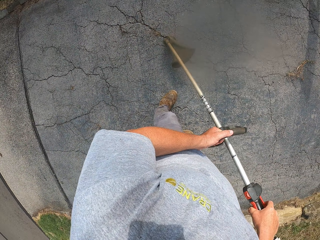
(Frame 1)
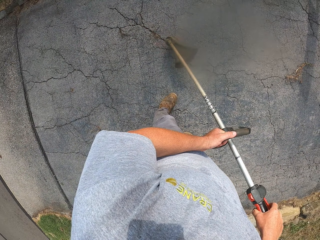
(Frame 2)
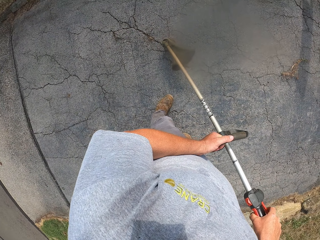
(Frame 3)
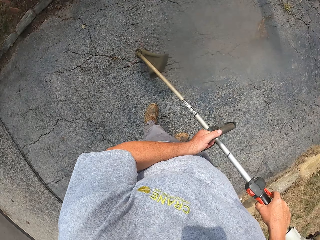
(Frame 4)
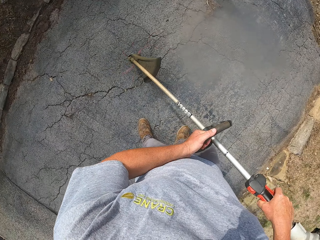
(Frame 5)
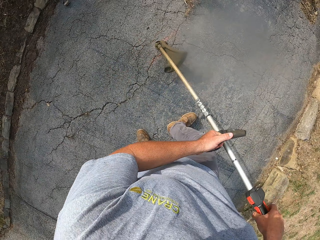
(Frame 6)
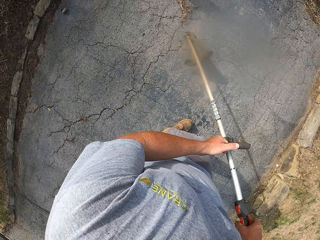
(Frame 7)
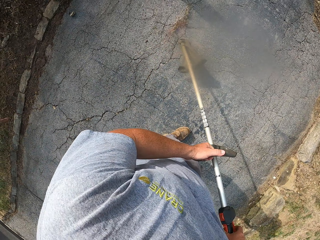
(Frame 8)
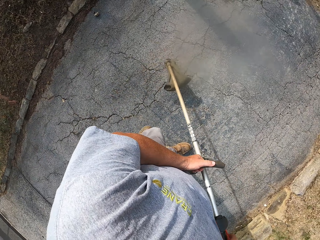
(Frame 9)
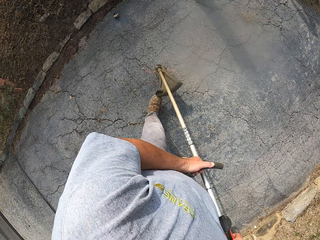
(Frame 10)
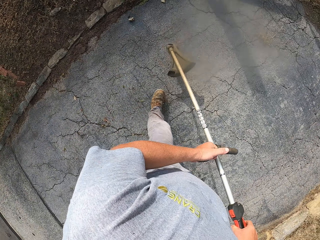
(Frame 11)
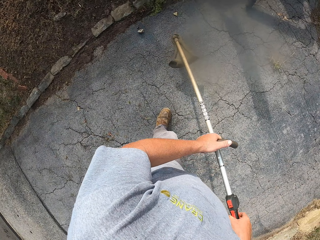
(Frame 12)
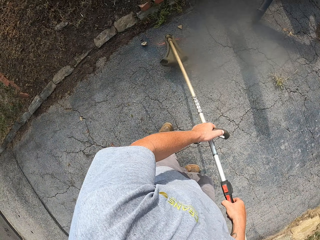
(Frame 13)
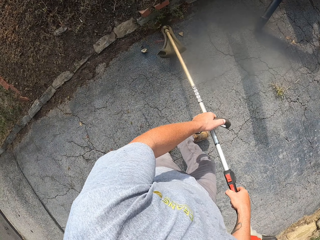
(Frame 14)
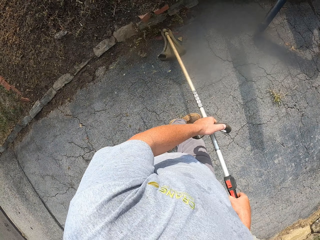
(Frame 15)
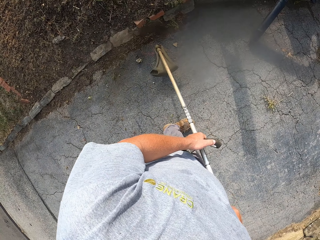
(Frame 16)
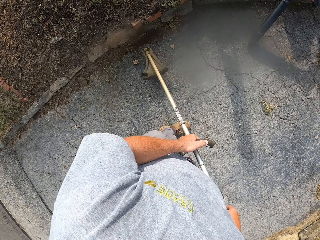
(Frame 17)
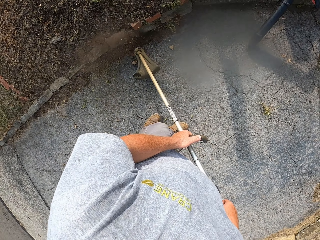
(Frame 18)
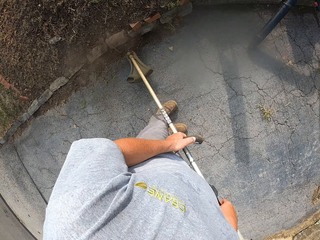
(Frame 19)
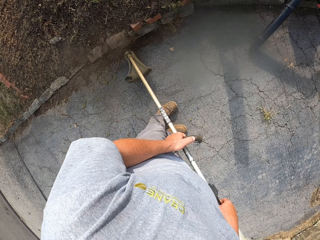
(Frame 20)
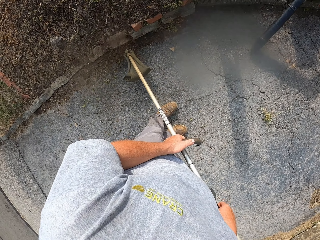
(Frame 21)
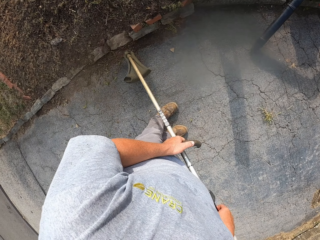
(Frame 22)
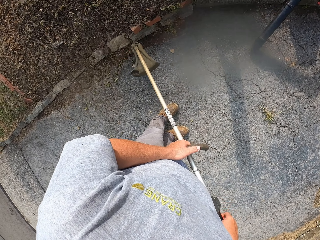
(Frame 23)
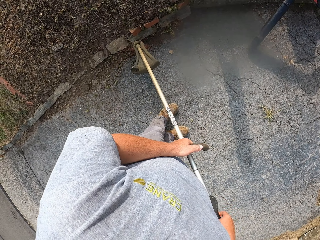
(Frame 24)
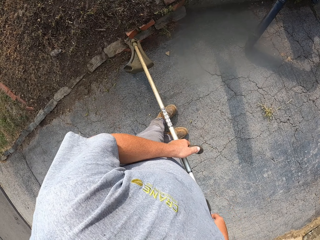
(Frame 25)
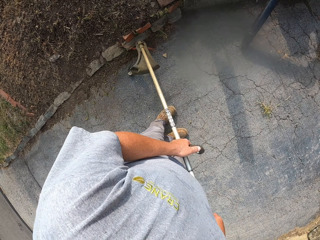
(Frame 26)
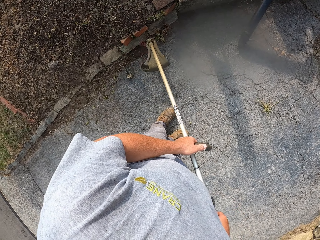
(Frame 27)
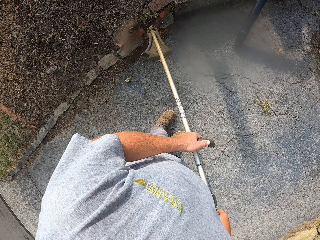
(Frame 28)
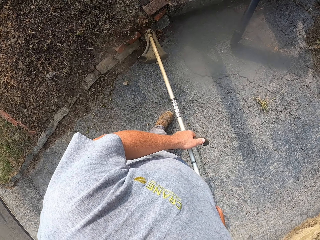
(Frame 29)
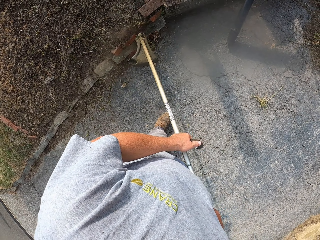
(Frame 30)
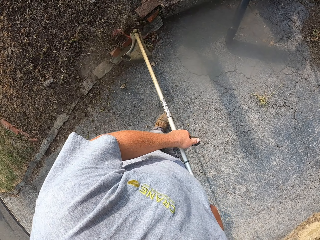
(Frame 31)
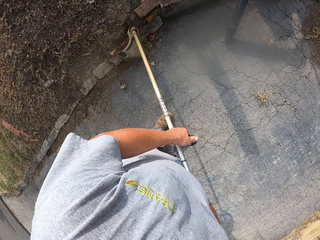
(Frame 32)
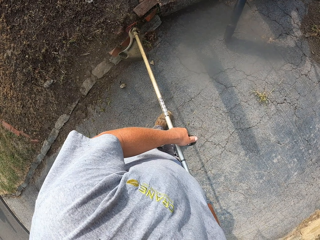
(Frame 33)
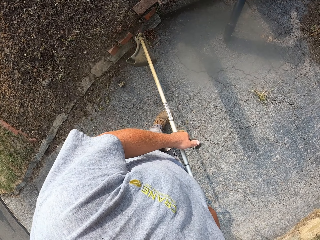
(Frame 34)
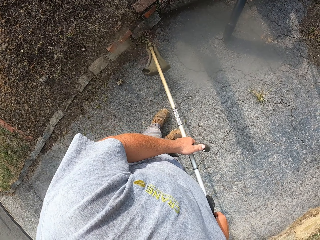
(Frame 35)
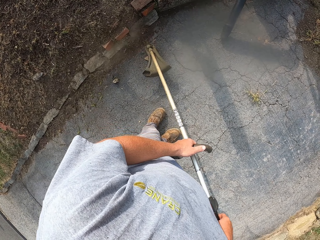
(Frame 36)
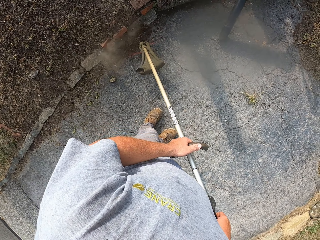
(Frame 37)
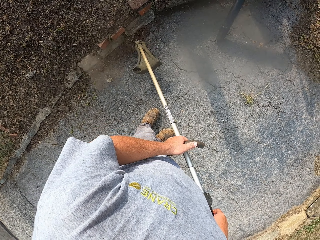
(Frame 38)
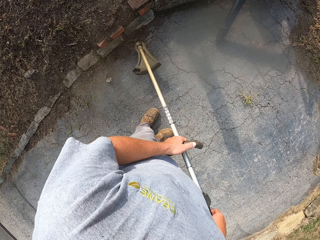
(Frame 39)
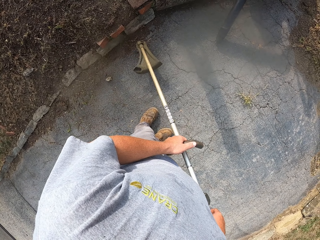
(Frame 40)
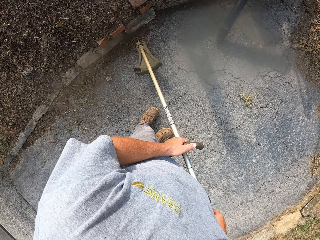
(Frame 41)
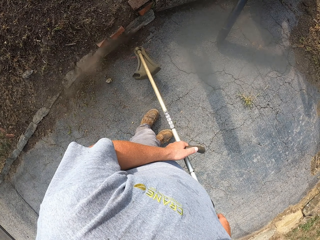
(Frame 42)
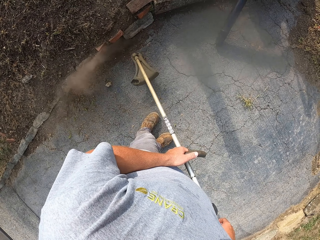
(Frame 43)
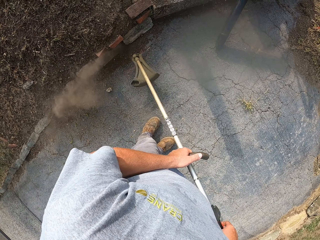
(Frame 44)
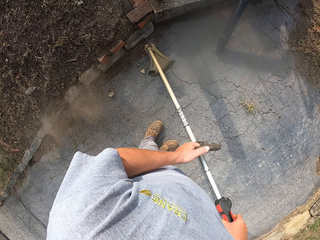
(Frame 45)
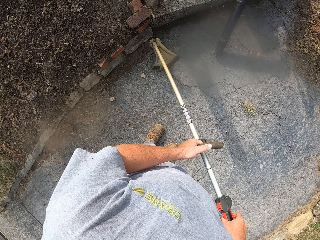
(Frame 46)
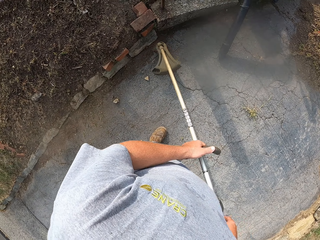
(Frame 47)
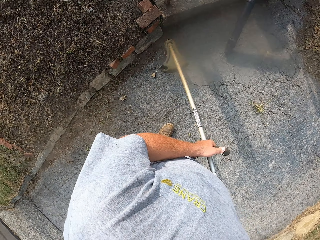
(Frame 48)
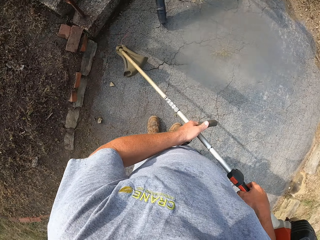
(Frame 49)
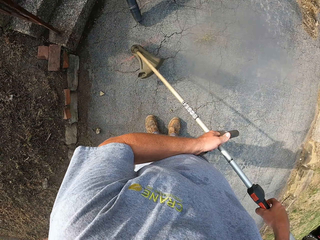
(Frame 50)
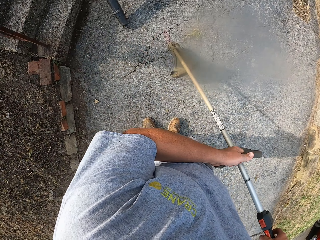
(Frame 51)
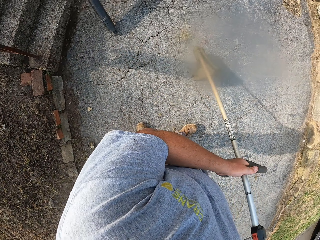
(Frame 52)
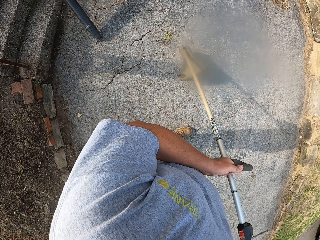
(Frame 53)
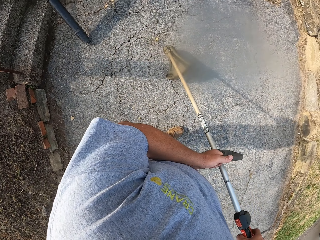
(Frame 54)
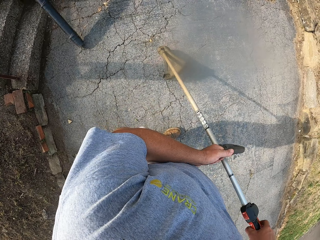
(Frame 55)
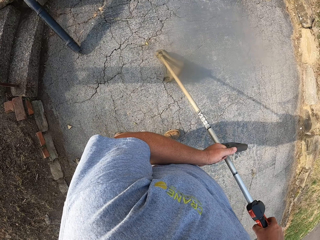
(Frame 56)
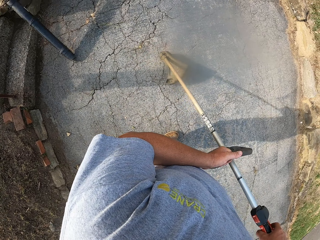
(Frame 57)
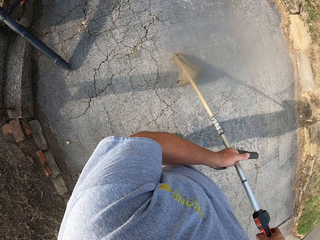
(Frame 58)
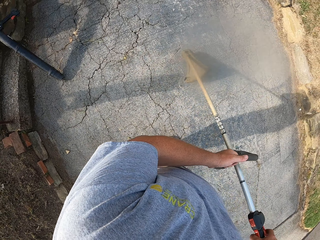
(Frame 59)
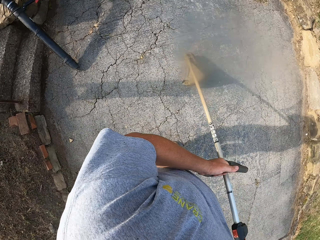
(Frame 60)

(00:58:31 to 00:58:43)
The camera wearer cuts the grass with the grass cutter.

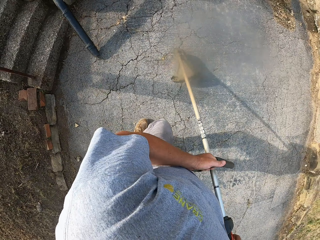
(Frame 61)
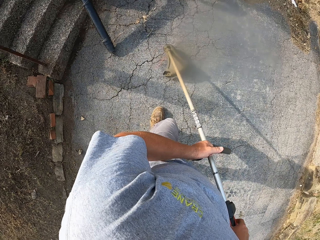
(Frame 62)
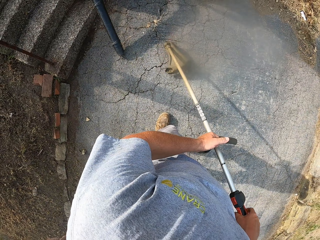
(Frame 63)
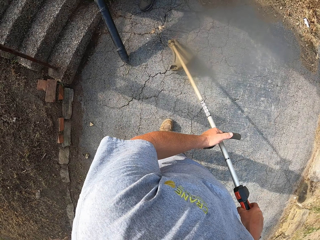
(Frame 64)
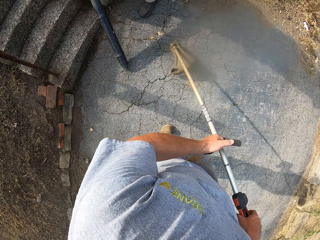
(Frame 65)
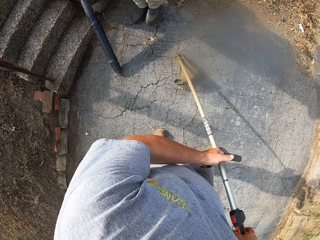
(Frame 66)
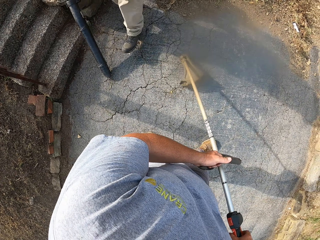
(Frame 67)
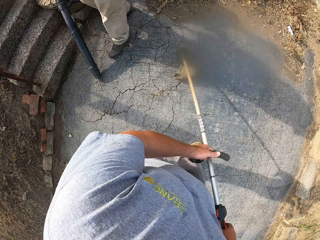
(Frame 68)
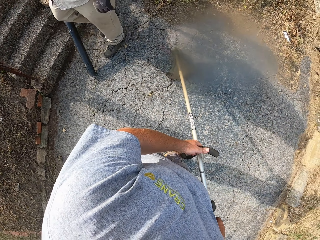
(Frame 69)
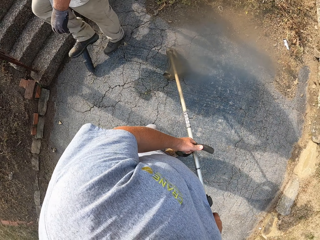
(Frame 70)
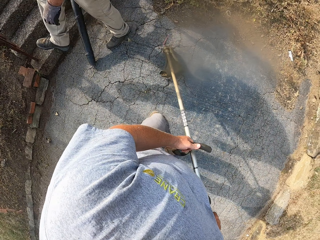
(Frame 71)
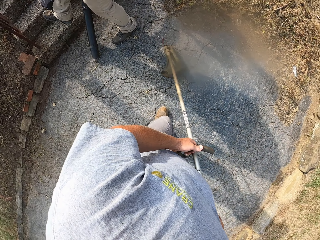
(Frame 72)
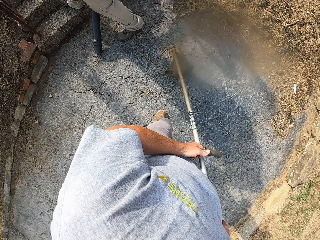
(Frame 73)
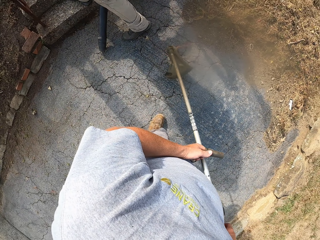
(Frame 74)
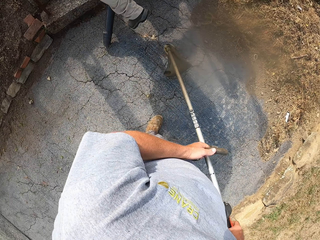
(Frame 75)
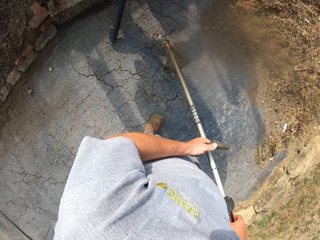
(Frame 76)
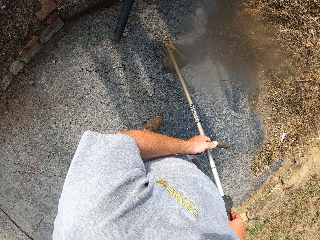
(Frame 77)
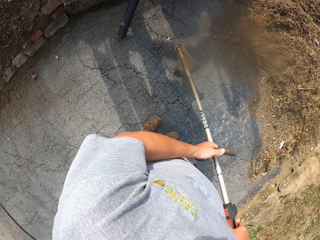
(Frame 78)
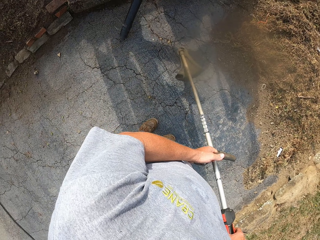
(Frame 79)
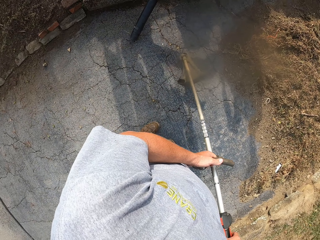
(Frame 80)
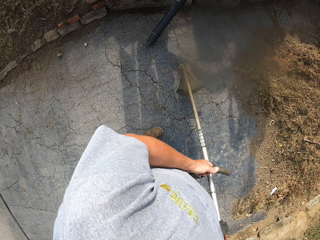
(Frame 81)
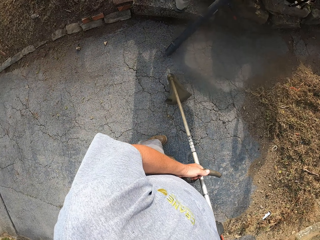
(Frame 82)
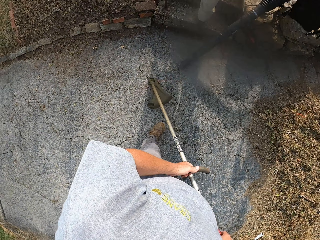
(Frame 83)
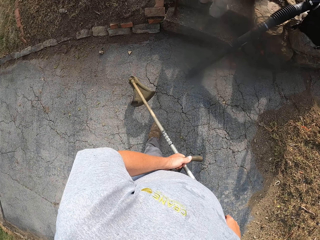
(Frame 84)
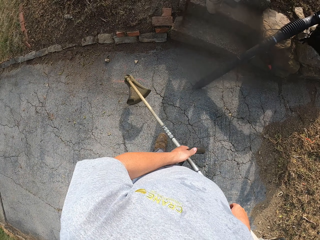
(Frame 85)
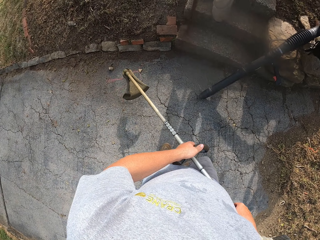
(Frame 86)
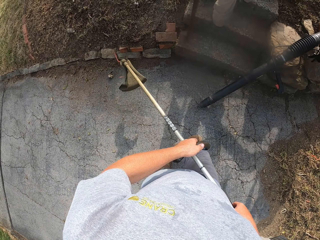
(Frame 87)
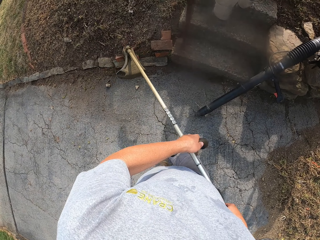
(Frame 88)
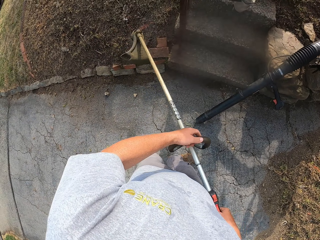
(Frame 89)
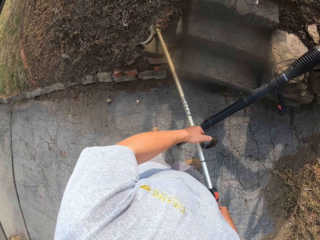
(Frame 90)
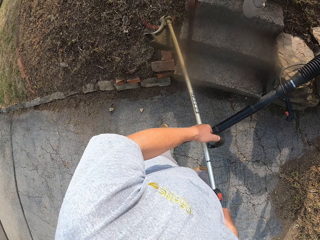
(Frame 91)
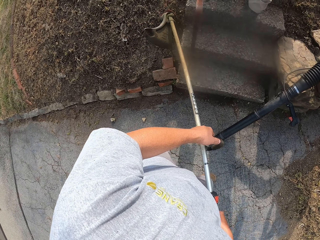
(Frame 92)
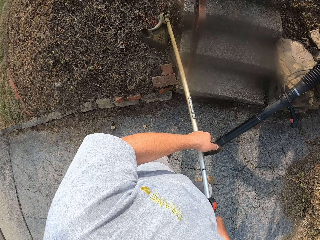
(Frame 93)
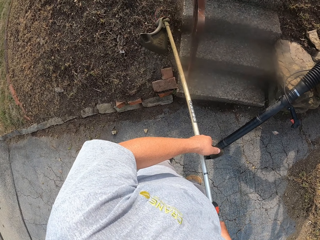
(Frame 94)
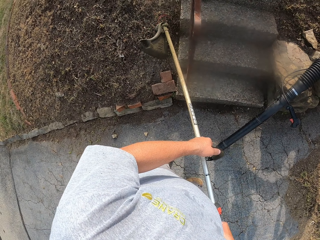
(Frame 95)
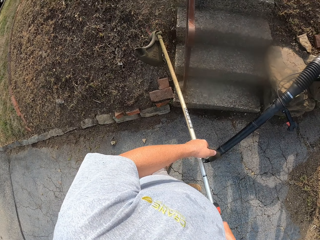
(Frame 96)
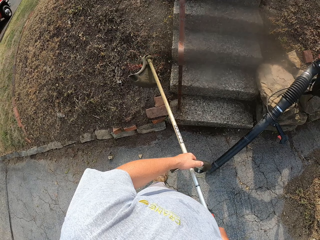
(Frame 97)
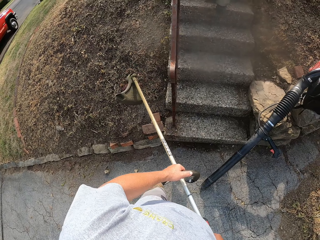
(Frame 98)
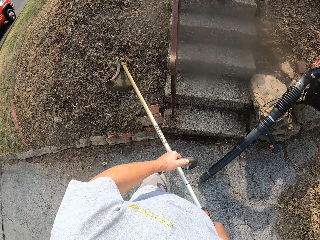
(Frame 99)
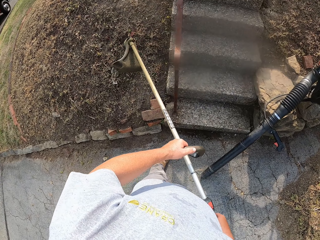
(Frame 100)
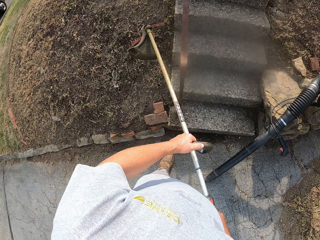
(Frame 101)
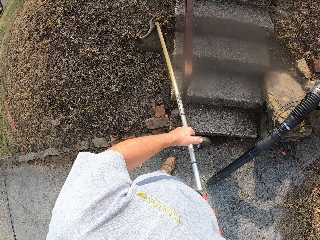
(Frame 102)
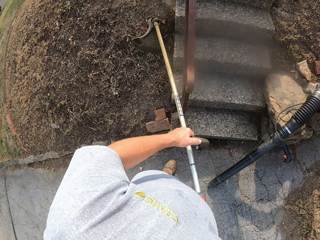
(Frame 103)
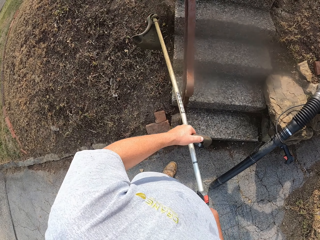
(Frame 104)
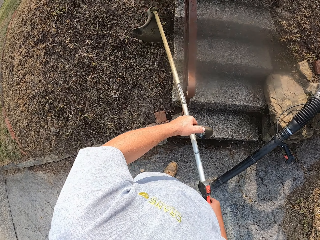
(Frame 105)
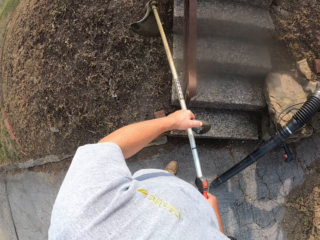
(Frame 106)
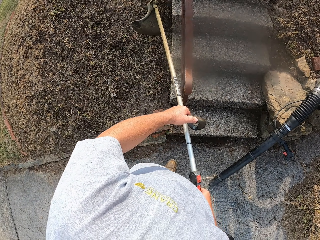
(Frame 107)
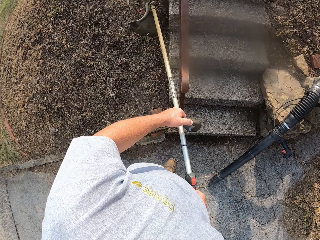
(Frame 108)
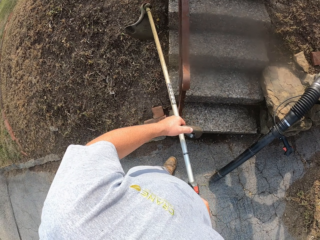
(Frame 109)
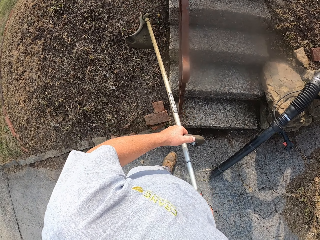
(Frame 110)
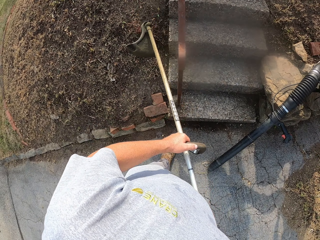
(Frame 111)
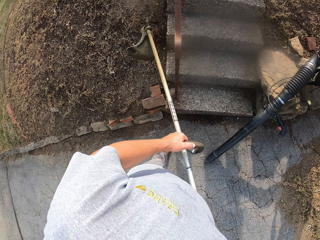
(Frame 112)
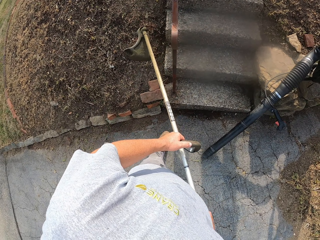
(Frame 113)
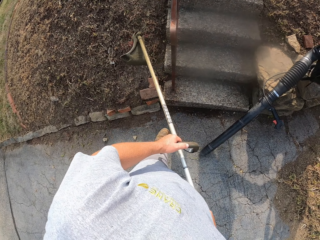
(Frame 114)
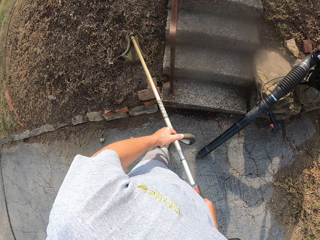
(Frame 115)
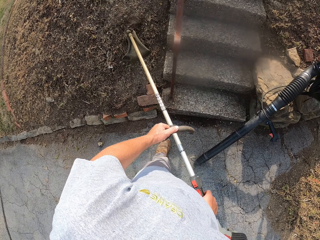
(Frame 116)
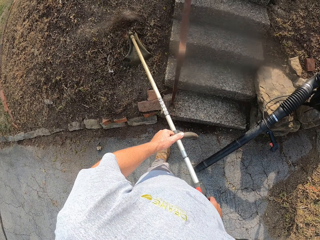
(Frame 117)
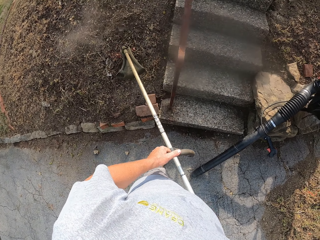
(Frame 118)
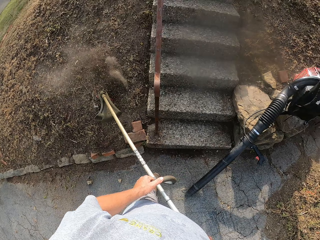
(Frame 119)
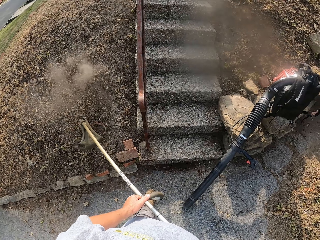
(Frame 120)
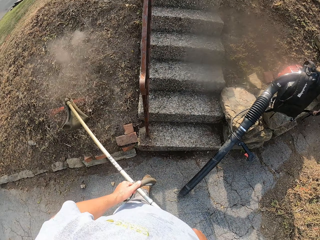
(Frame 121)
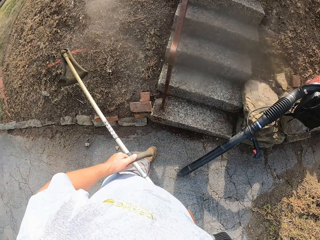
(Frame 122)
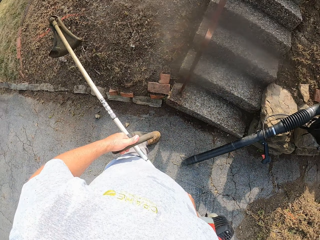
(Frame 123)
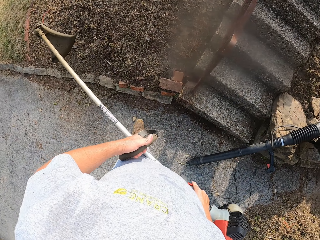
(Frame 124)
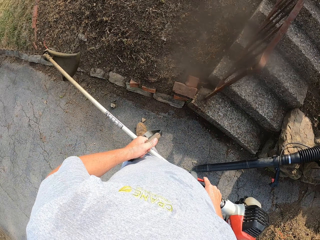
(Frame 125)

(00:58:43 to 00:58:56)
A man walks around a verandah. The camera wearer cuts grass with a grass cutter. They adjust the grass cutter on the ground.
